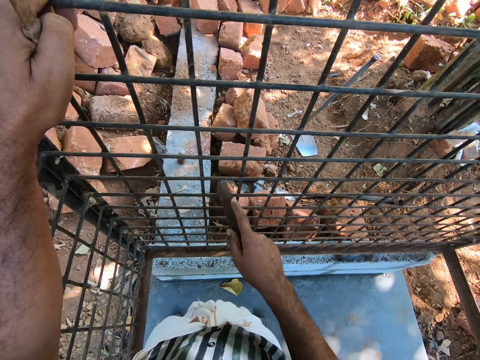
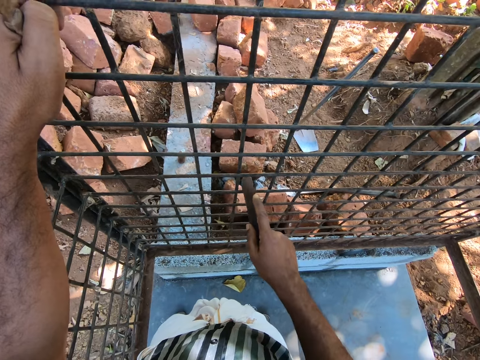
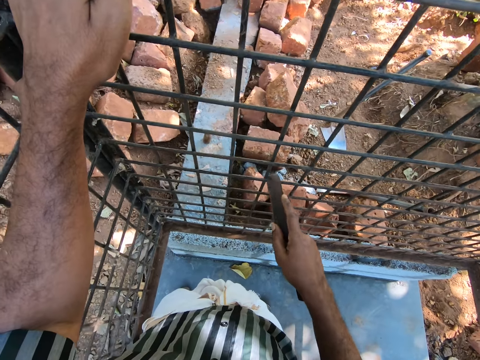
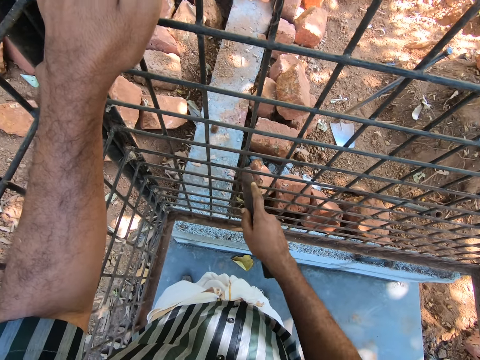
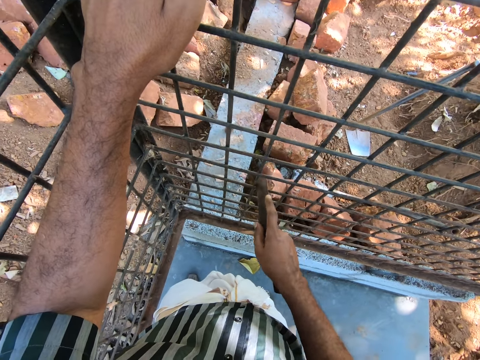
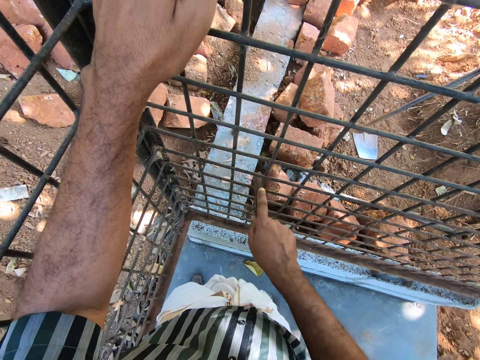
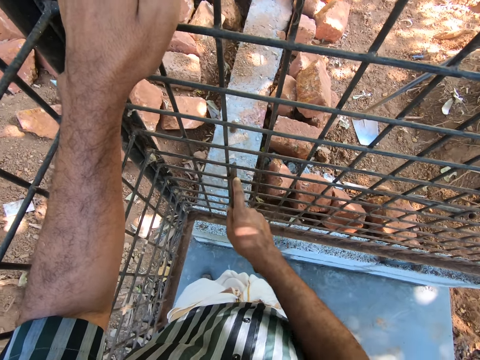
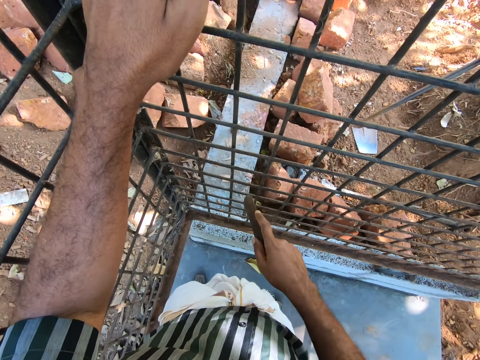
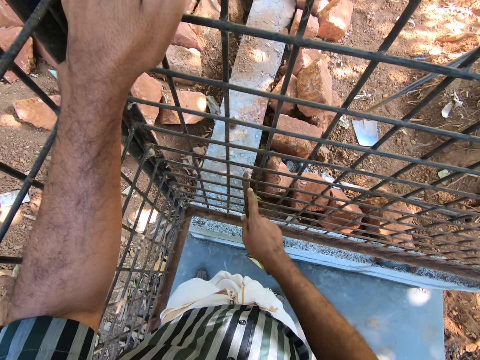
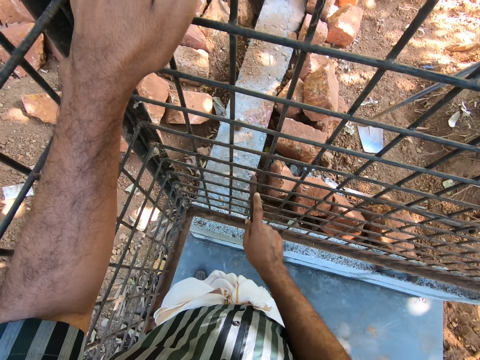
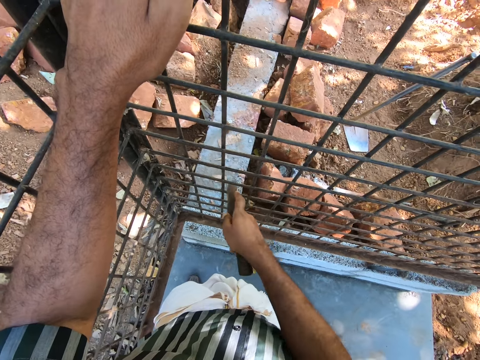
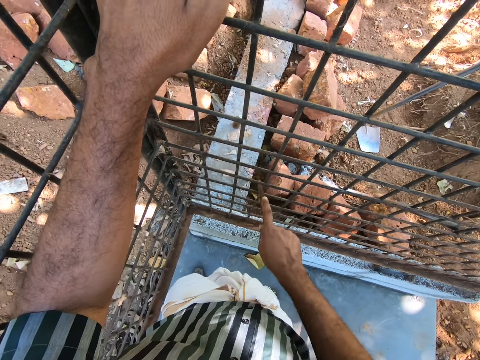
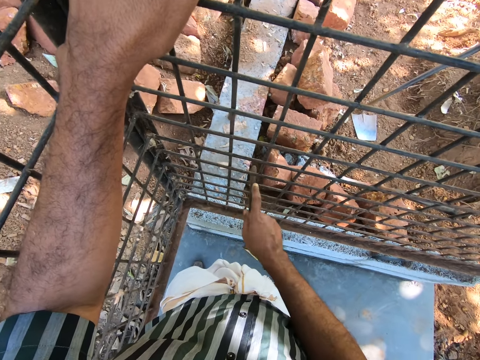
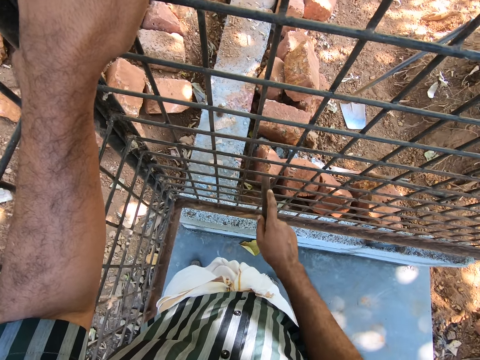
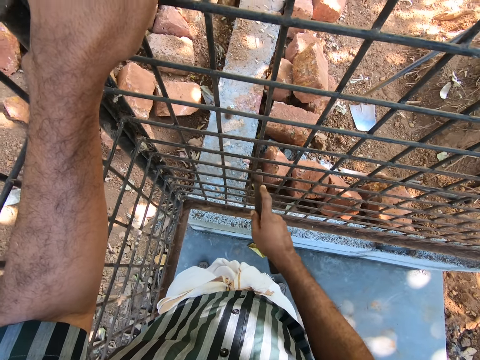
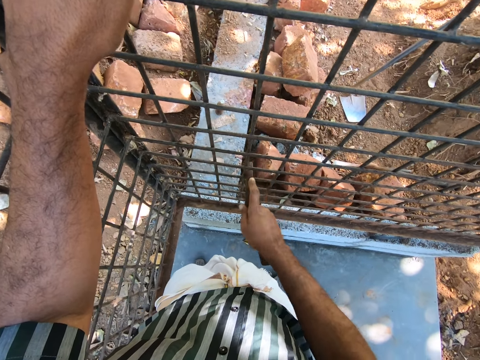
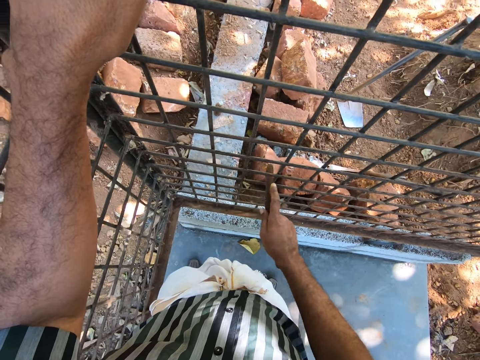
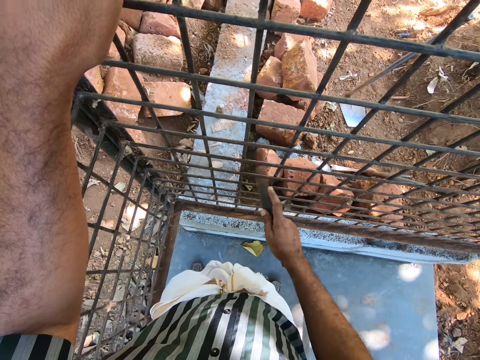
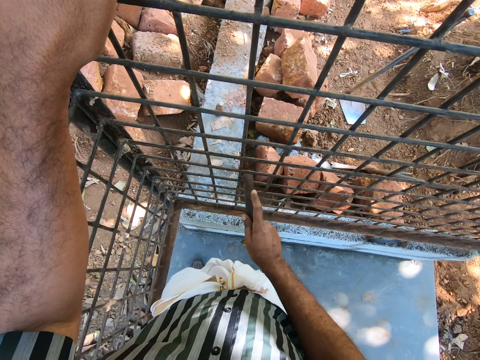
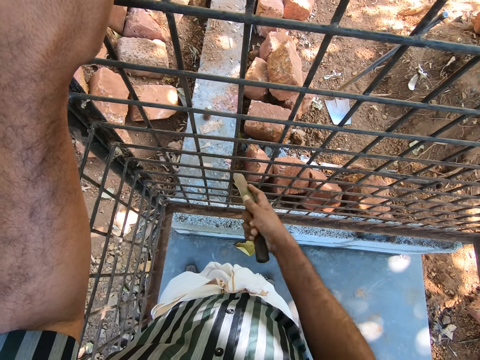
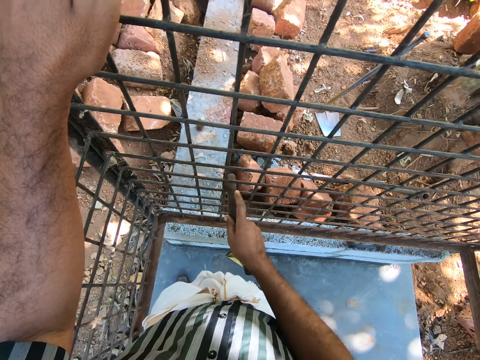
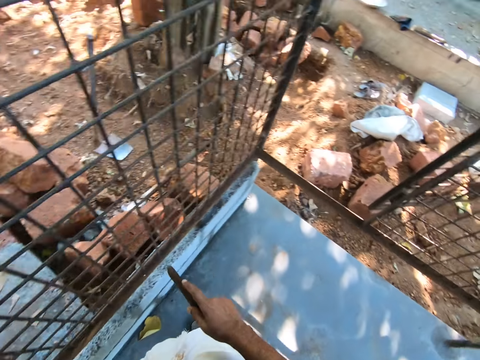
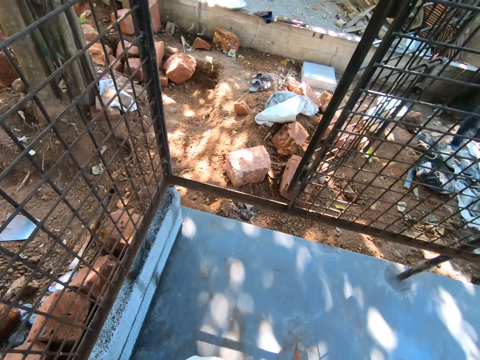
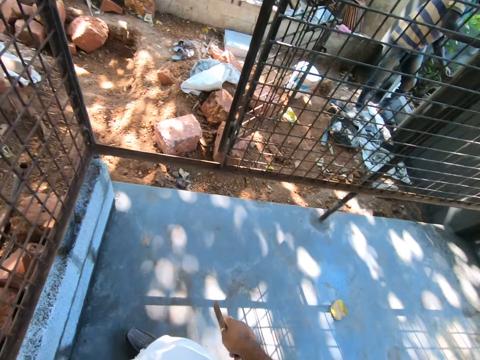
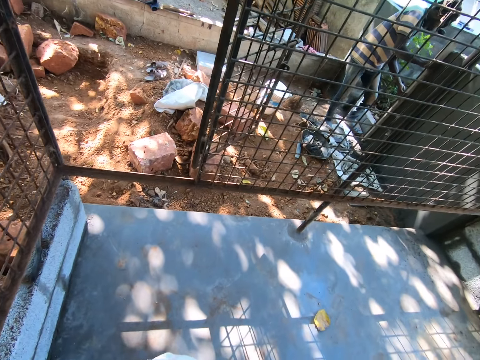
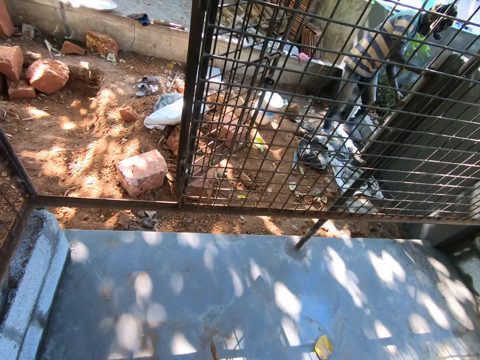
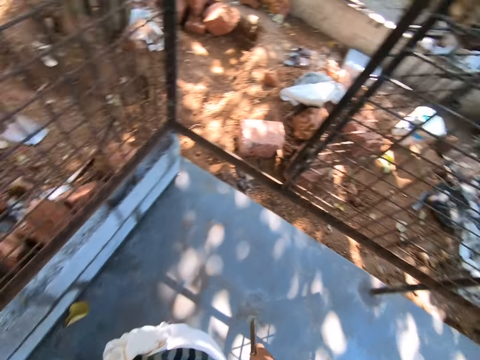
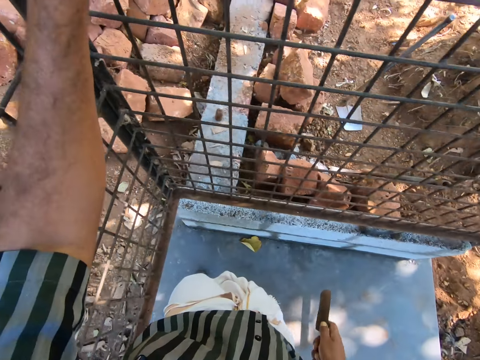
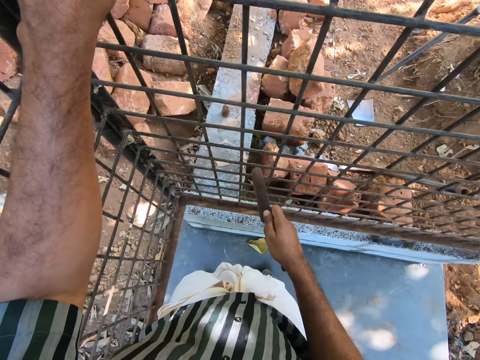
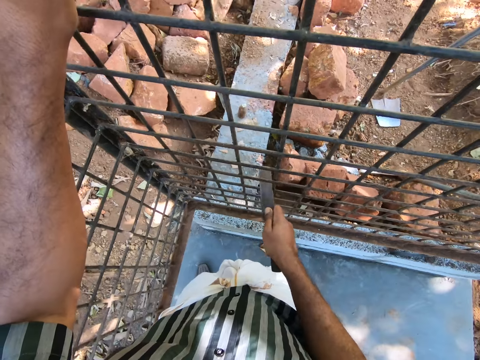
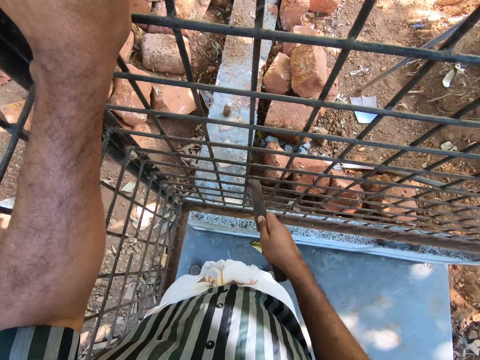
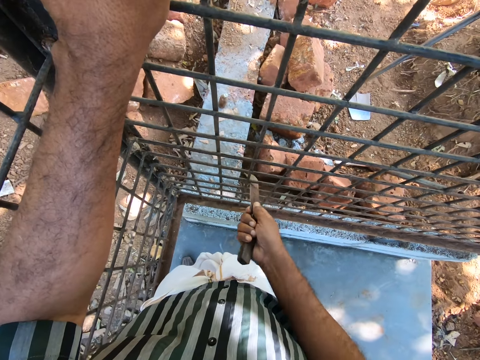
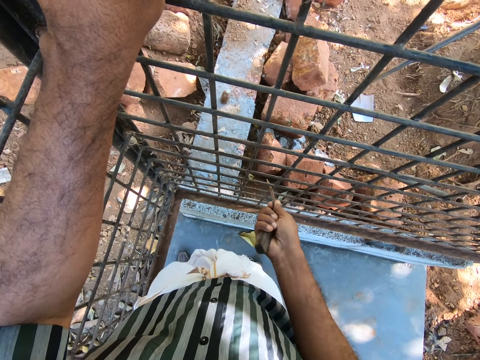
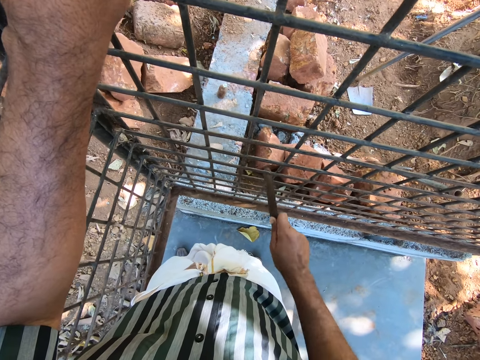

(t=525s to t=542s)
The camera wearer scrapes the metal with the scraper. They look around. They level the sand with the metal stand. A man holds something. The camera wearer sands the grill.

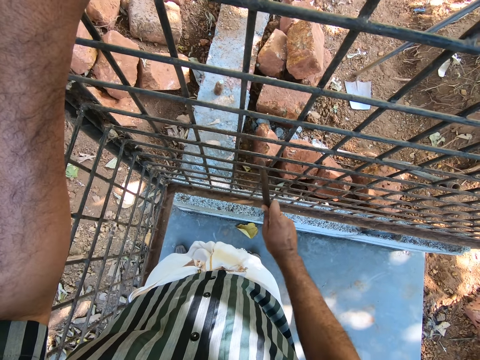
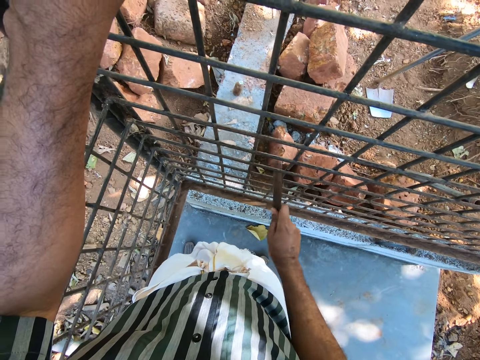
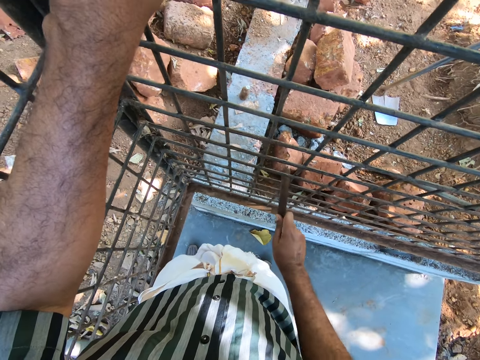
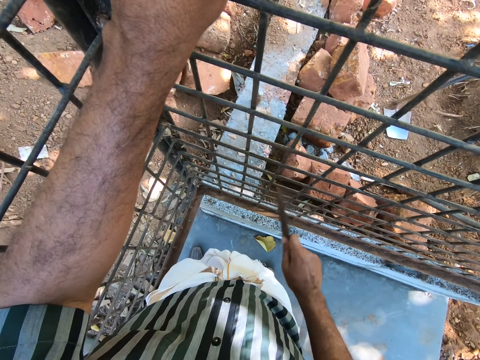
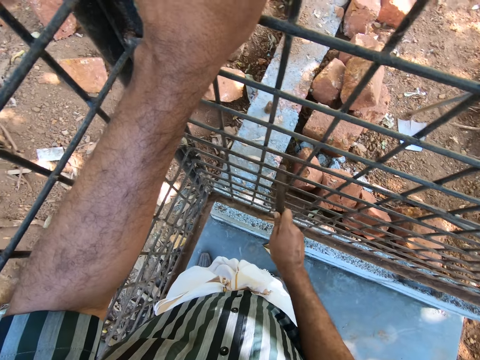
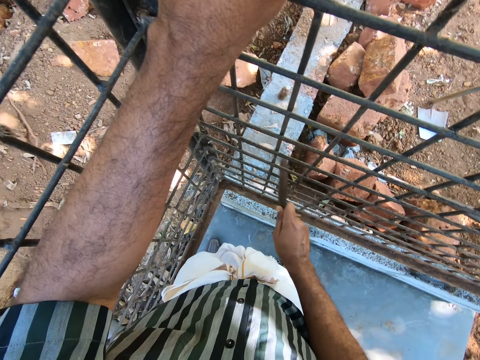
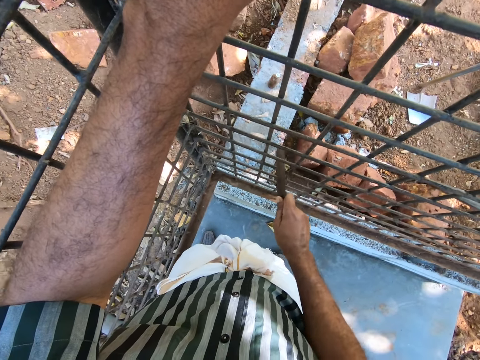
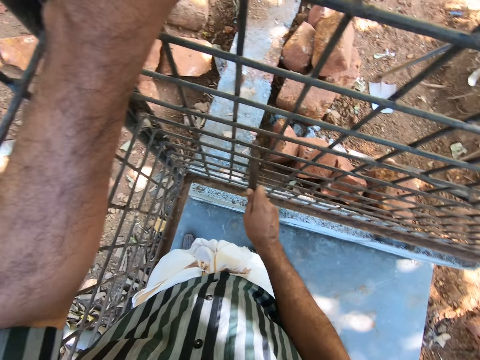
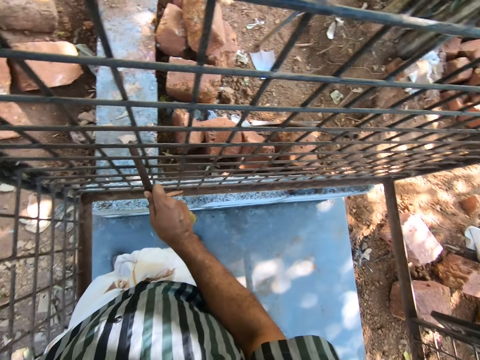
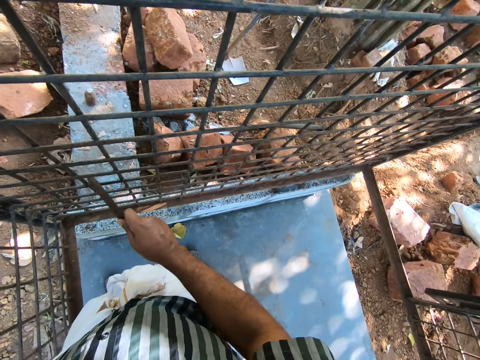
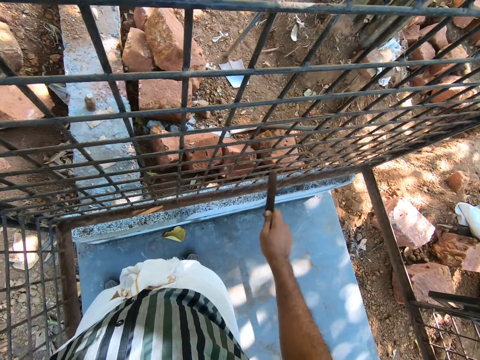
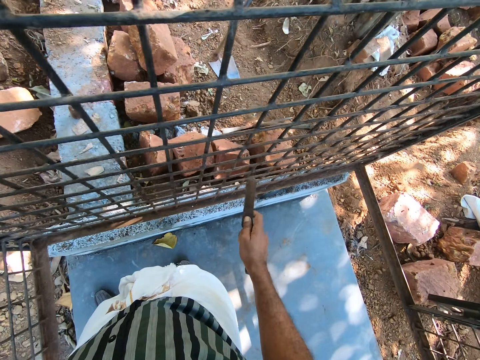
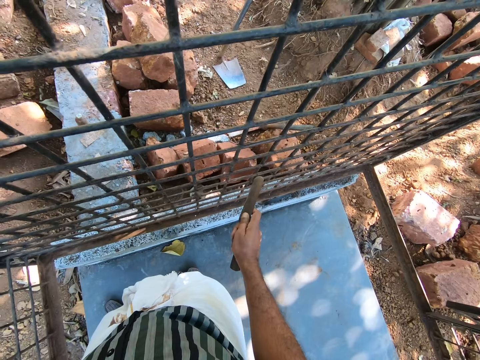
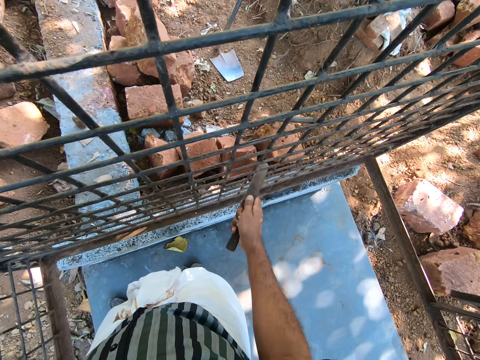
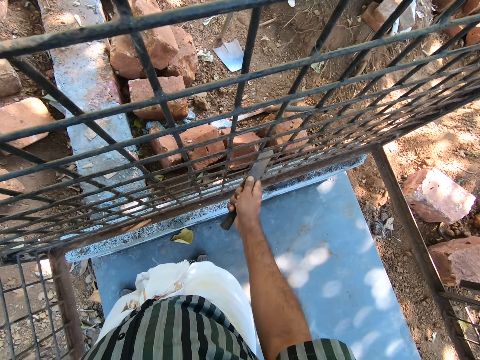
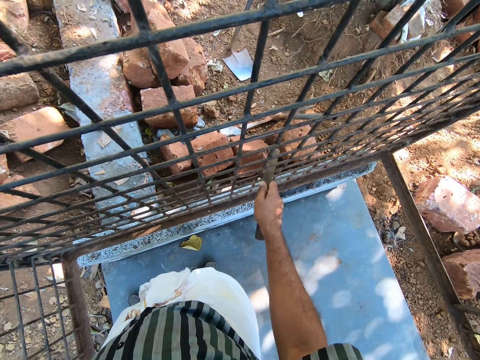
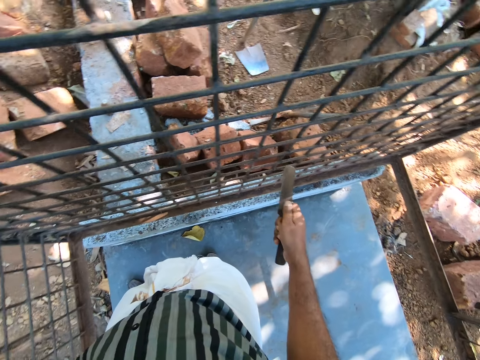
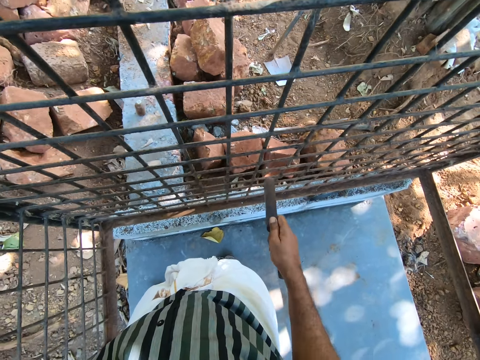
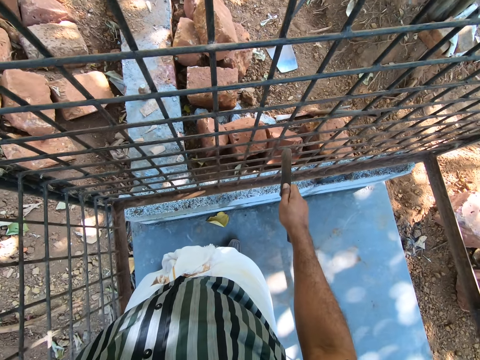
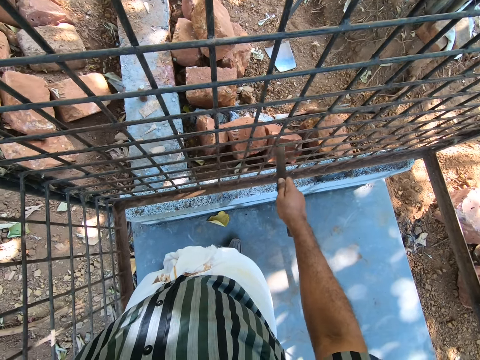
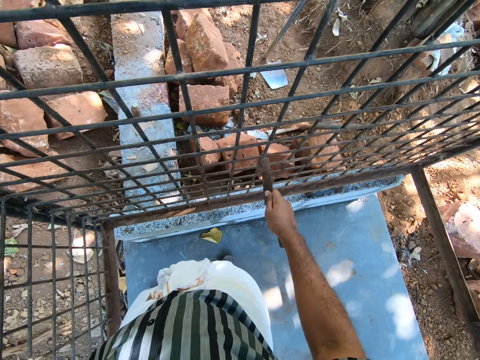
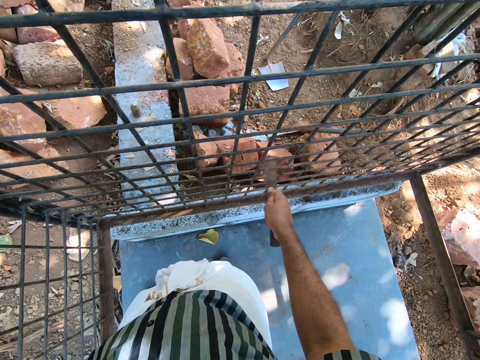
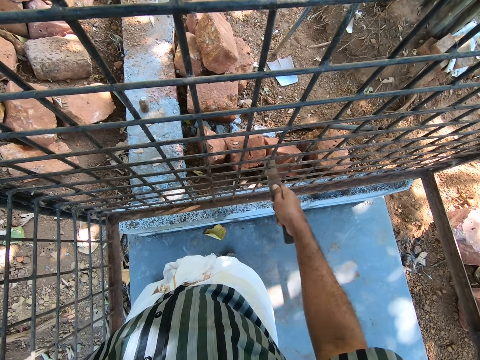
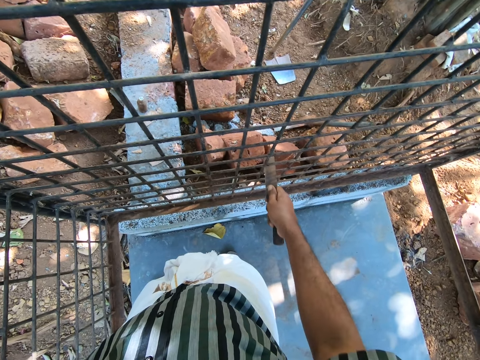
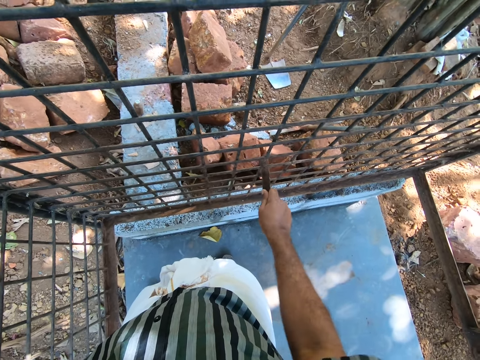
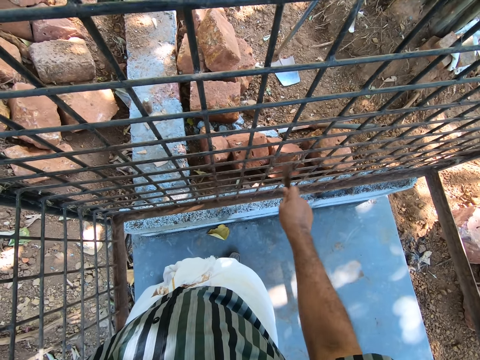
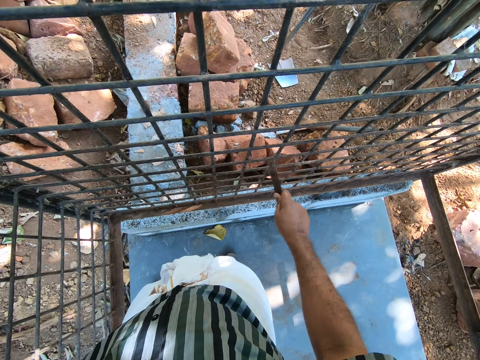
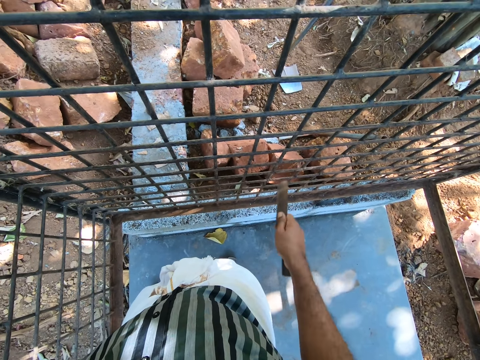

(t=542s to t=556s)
The camera wearer lifts his hand. He scrapes the metal wire. He stops scraping the wire metal.
